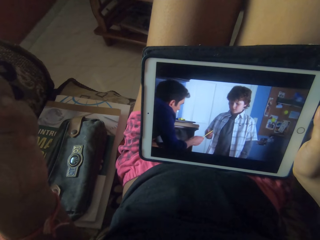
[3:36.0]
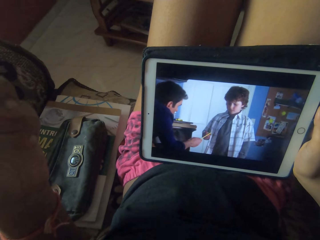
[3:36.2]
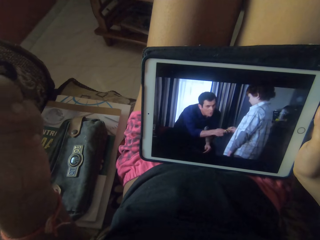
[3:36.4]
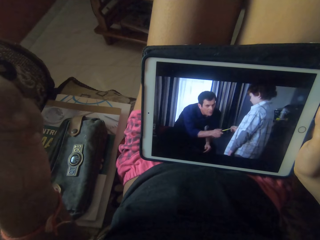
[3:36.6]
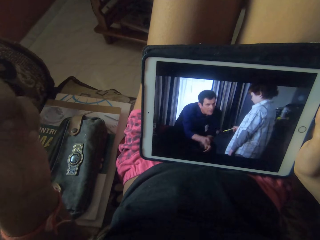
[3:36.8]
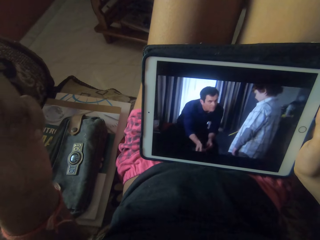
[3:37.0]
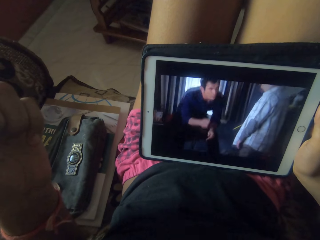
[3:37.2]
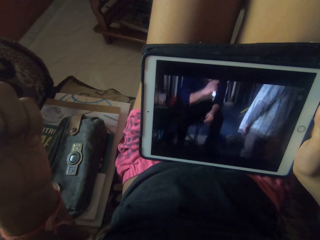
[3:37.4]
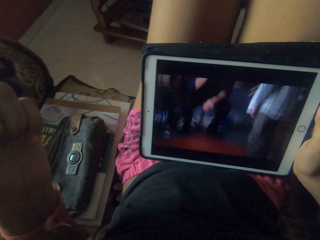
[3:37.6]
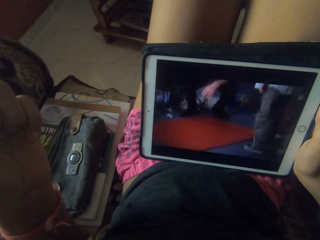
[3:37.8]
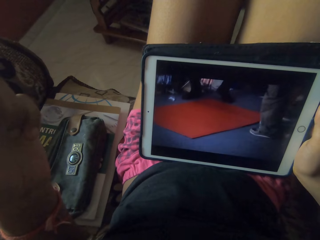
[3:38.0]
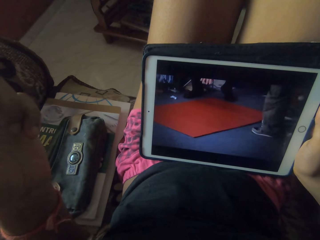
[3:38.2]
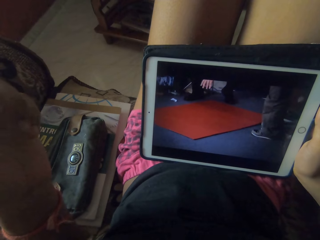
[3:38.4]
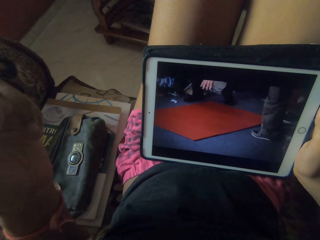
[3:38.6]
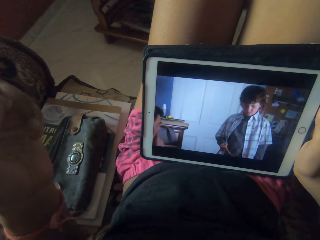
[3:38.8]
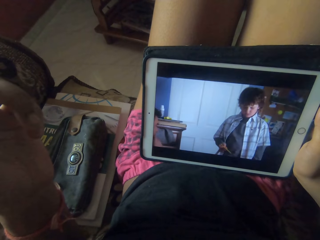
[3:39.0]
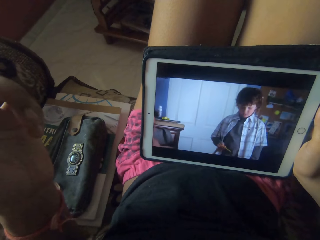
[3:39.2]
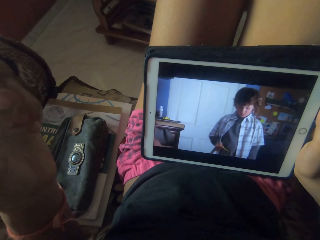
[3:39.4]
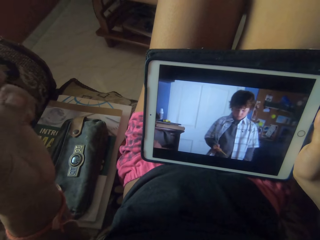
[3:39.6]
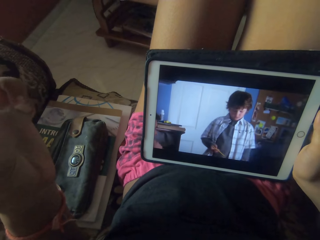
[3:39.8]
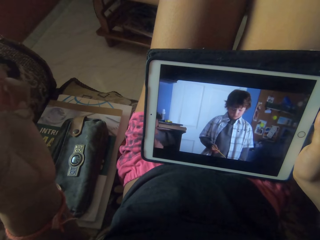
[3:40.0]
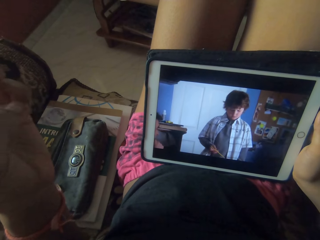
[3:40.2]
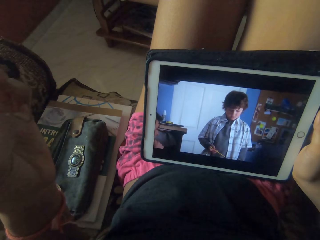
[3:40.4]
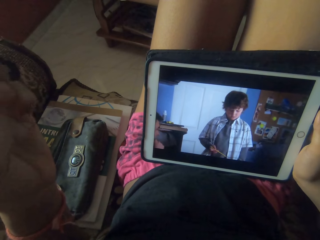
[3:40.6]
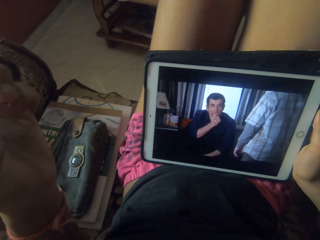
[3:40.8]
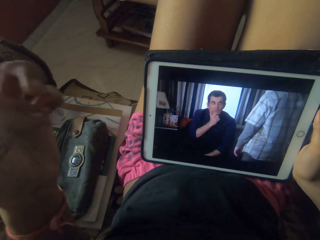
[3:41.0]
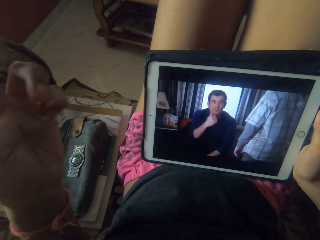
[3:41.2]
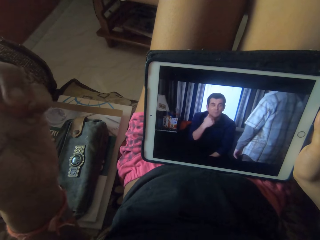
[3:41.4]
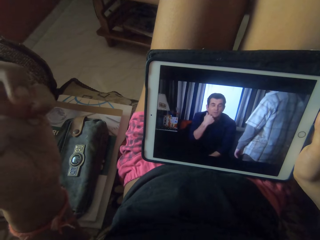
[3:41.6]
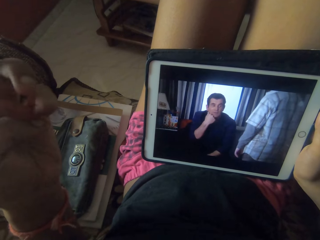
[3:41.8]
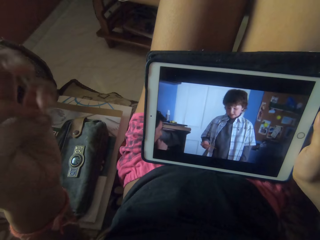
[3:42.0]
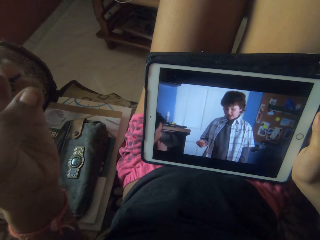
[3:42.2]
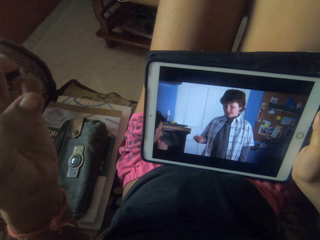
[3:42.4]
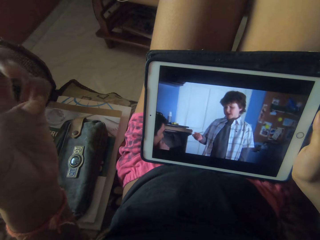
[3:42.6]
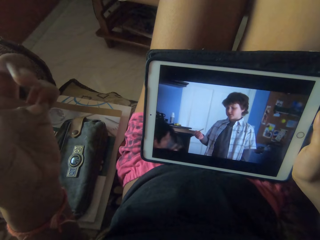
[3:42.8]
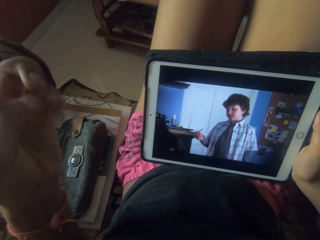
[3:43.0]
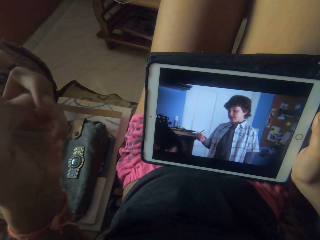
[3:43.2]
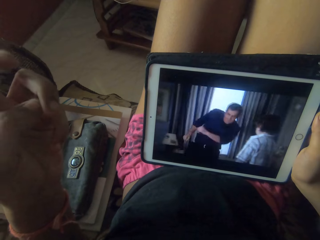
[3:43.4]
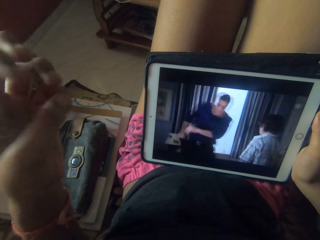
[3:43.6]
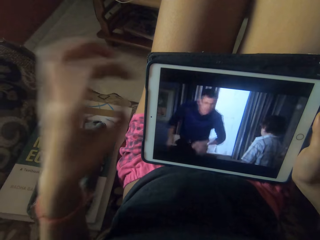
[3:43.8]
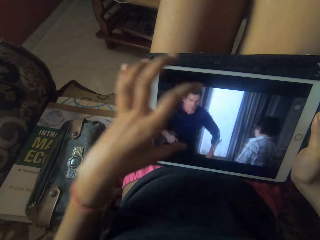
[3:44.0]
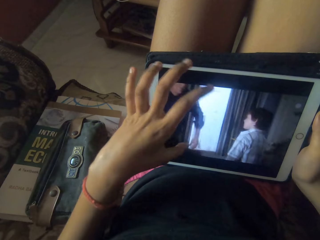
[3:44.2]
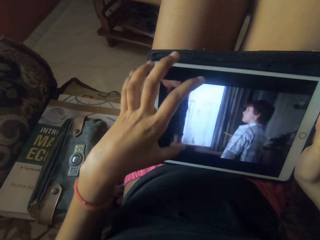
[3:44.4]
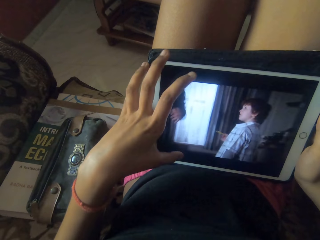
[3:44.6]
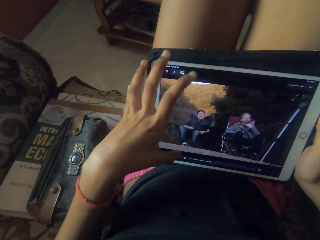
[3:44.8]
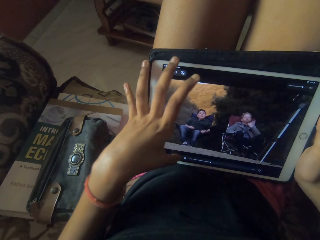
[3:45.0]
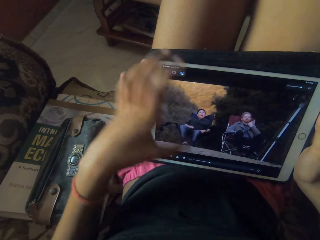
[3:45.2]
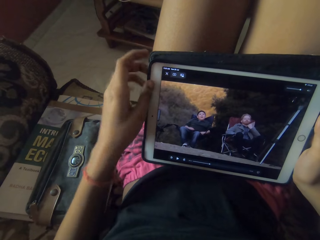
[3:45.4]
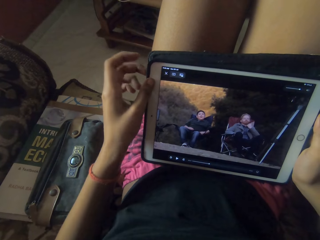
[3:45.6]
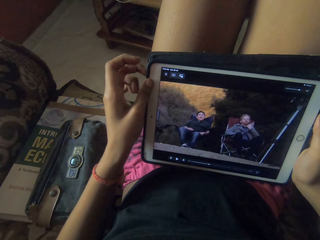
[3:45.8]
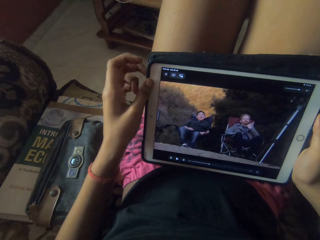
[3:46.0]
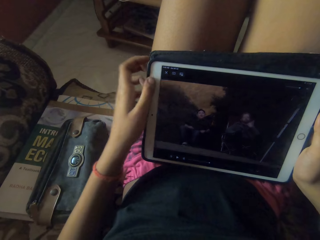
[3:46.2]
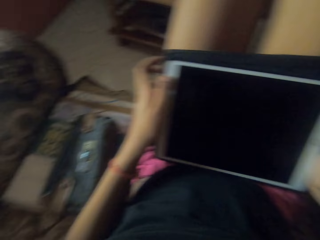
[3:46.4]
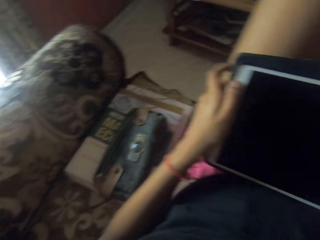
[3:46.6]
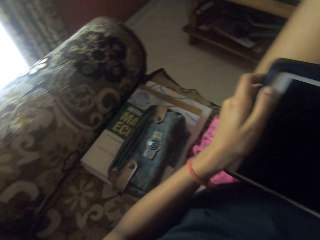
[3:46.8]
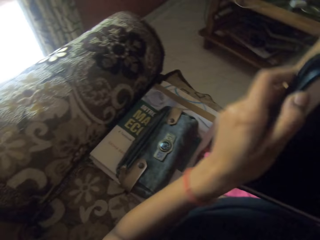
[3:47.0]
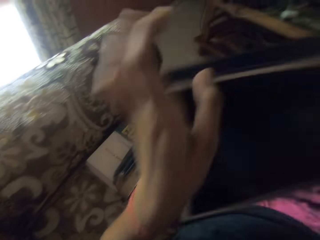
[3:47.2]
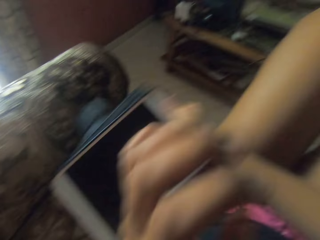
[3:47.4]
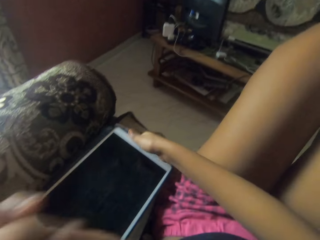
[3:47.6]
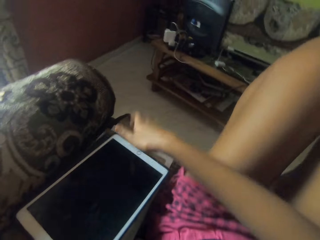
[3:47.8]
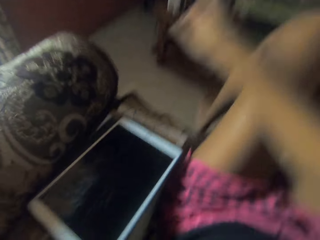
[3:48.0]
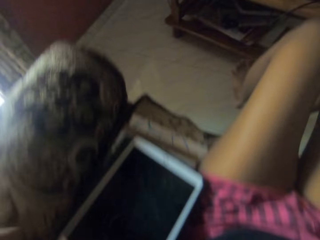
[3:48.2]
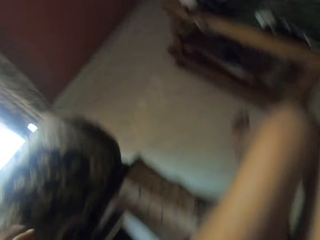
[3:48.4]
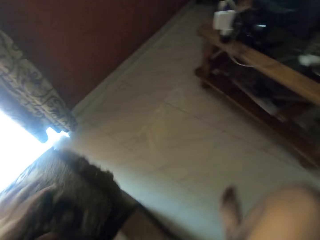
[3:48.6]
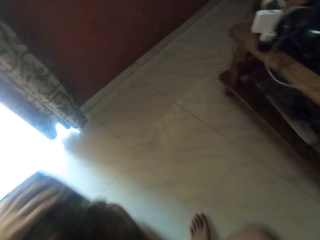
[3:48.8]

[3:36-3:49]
The camera wearer touches the screen of the tablet with her left hand. She scrolls the tablet. She switches off the tablet with her left hand. She removes her left hand from the tablet. She drops the tablet on her laps on the sofa with her right hand.

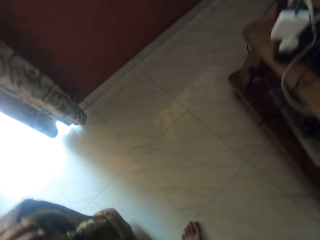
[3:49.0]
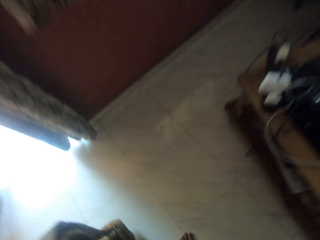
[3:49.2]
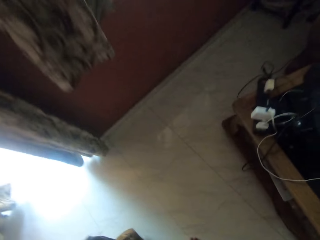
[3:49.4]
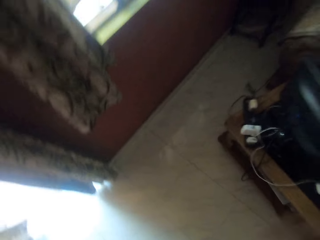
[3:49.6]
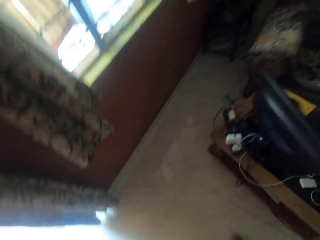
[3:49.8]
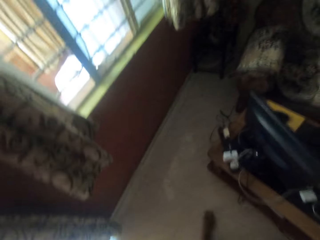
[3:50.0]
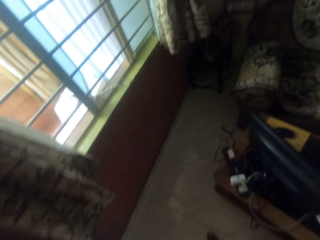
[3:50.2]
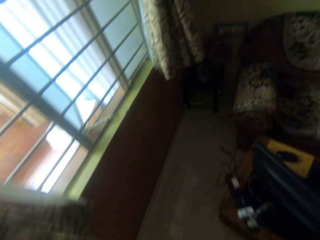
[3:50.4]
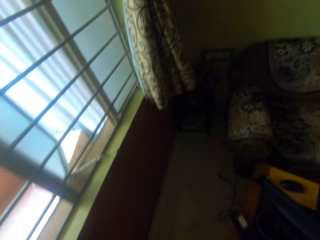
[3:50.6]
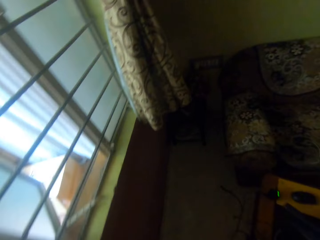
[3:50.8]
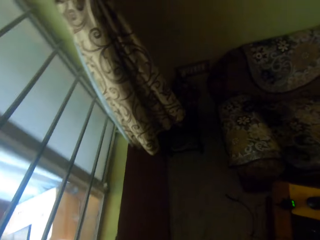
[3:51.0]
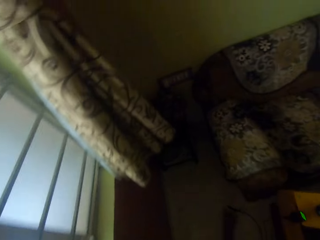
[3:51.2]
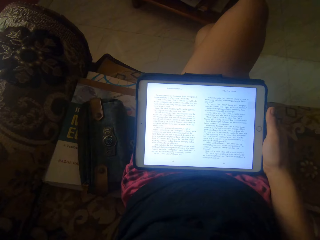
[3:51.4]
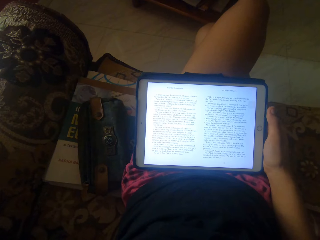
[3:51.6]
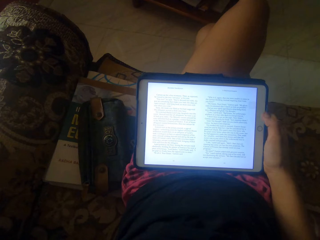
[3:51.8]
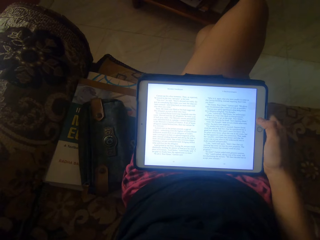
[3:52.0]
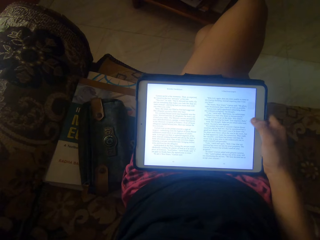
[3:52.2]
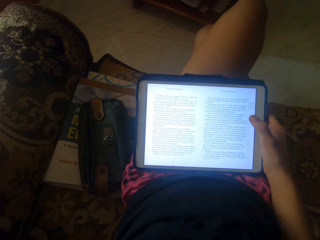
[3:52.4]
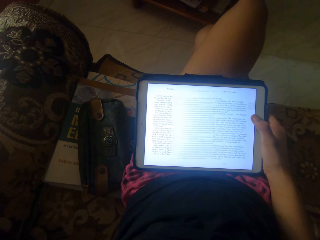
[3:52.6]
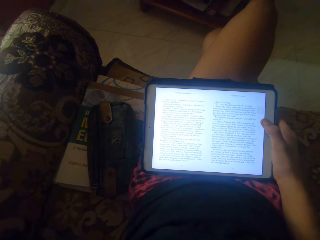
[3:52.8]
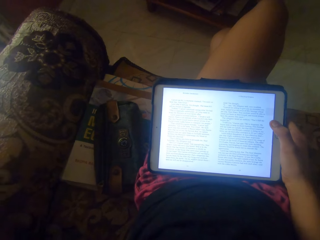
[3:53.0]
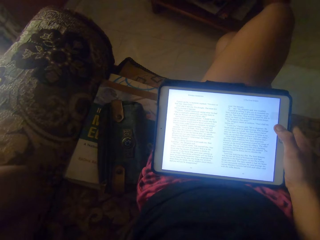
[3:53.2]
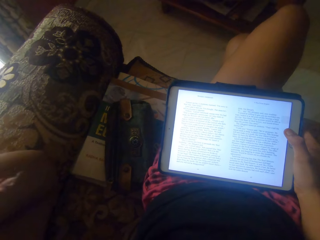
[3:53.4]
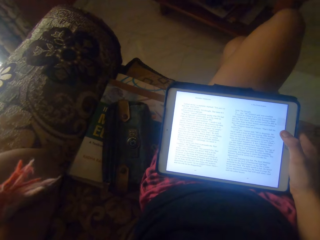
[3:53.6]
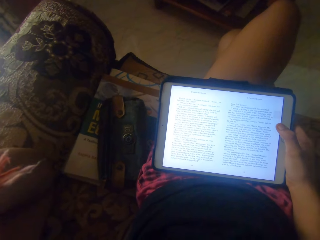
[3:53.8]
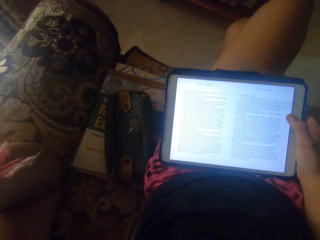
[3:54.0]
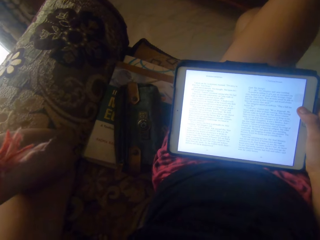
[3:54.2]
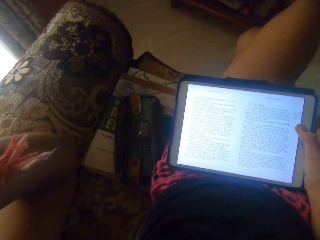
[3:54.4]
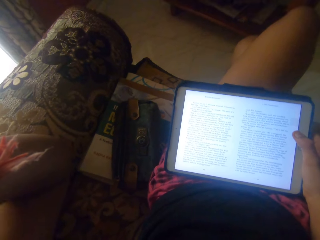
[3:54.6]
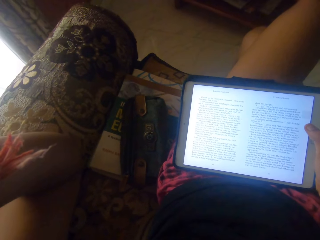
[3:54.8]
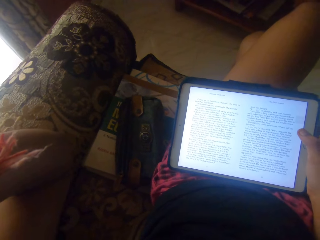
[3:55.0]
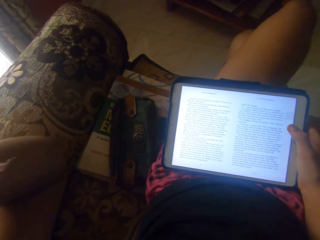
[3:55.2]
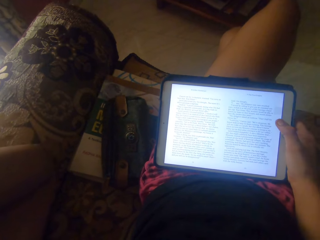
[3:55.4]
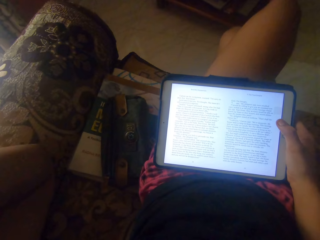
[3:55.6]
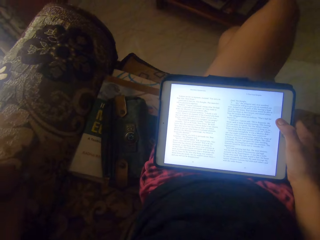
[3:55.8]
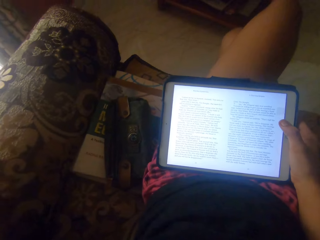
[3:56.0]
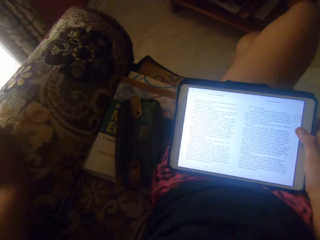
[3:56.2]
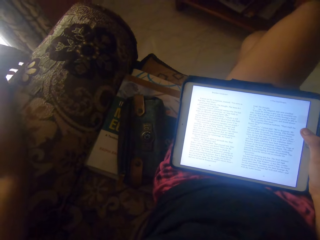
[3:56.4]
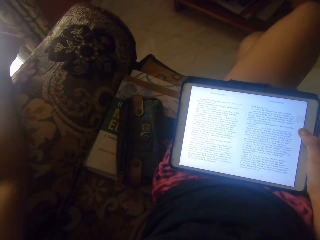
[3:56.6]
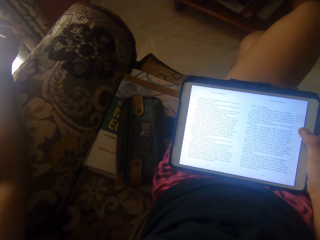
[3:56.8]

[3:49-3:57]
The camera wearer stands up from the sofa. She walks towards a window. She holds the tablet. She sits on the sofa with the tablet on her laps in her right hand. She reads a book in the tablet in her right hand. She puts her left hand on the sofa armrest.
